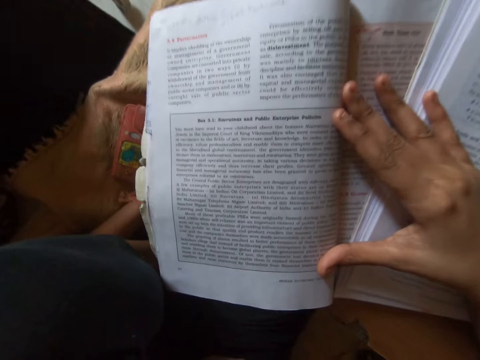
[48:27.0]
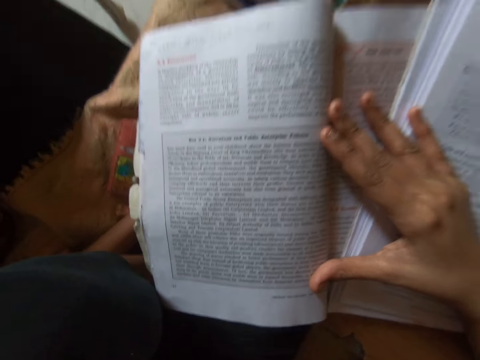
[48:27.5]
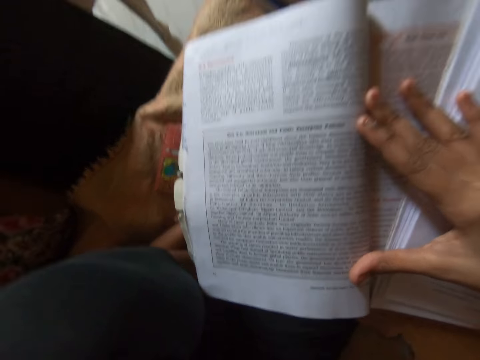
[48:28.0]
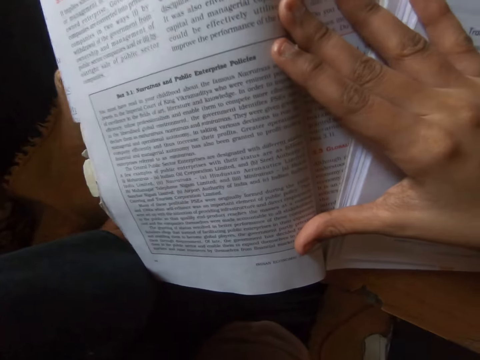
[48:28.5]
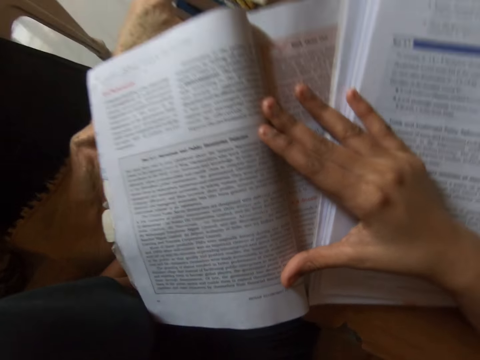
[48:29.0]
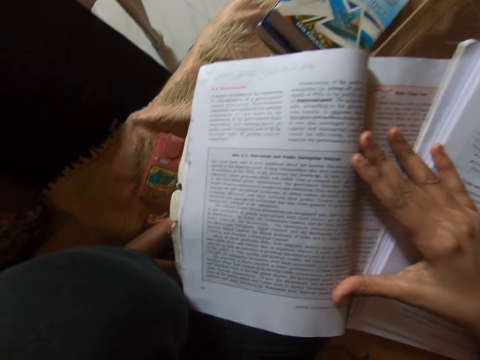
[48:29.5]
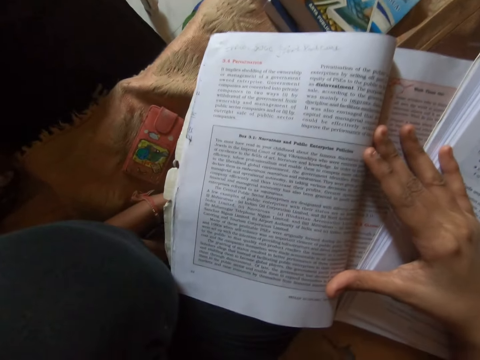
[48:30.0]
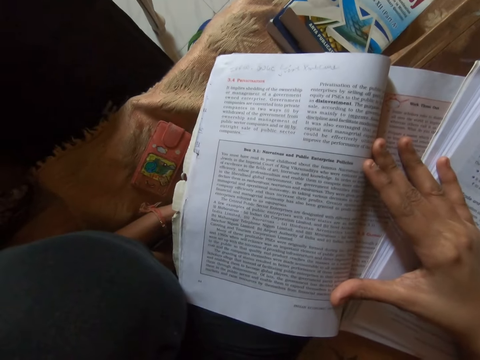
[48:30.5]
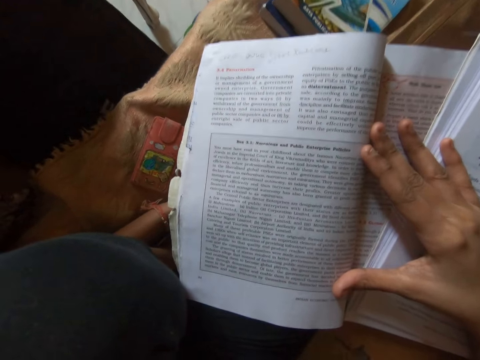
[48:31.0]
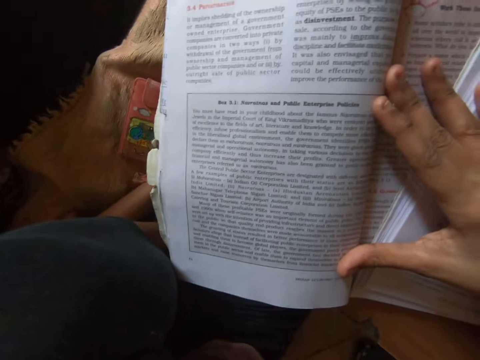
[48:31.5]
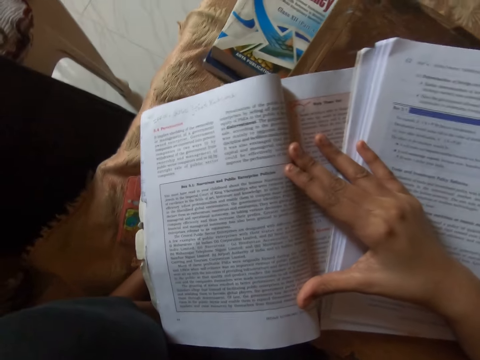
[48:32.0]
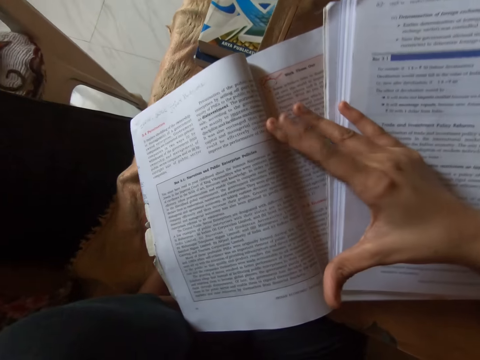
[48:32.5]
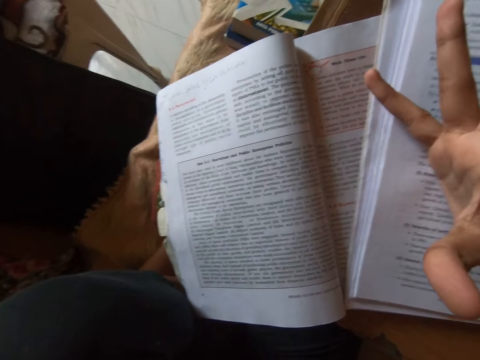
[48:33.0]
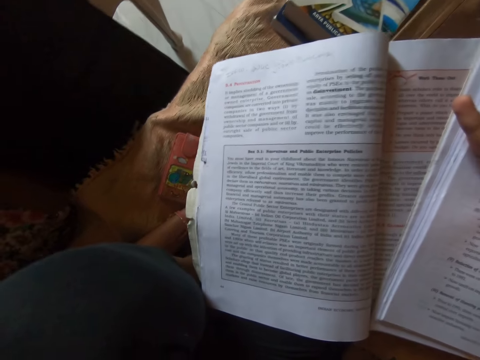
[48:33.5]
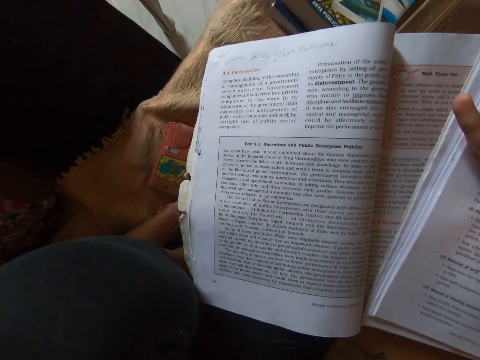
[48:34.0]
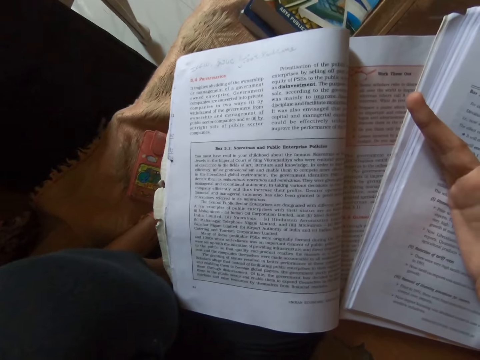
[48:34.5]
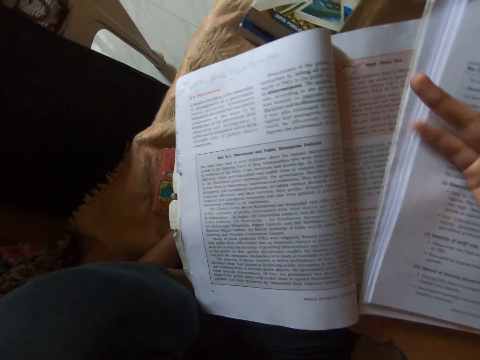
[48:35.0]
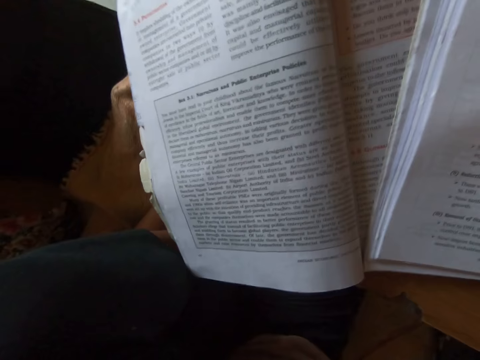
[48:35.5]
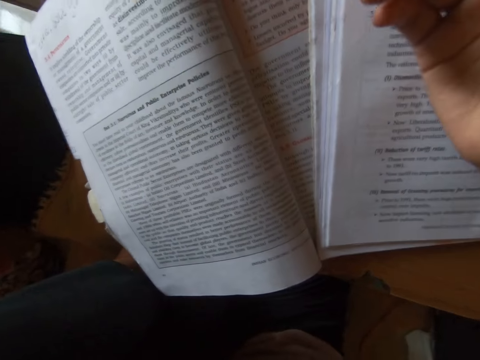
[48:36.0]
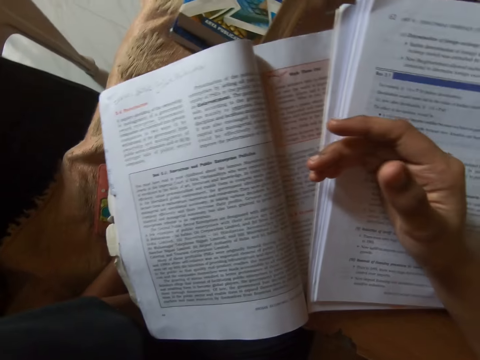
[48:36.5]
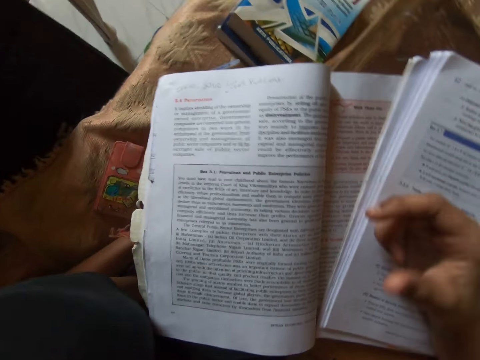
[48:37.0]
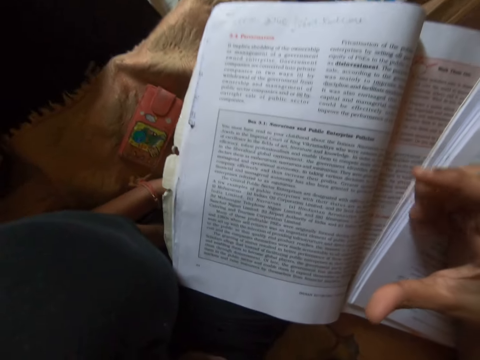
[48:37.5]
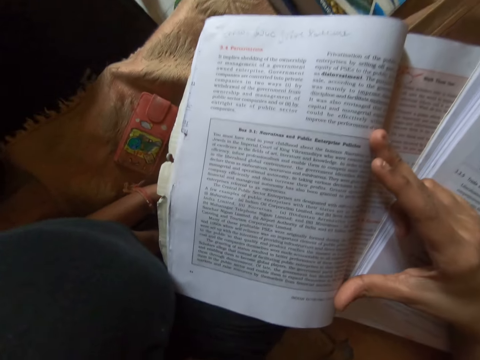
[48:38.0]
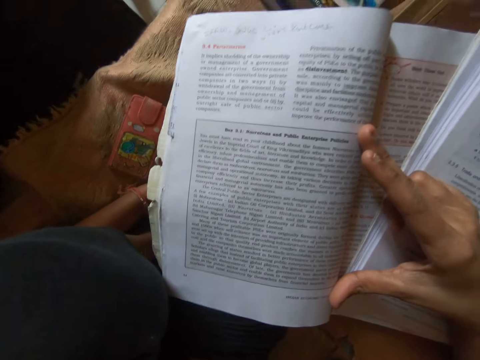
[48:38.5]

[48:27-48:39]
The camera wearer moves her hand.

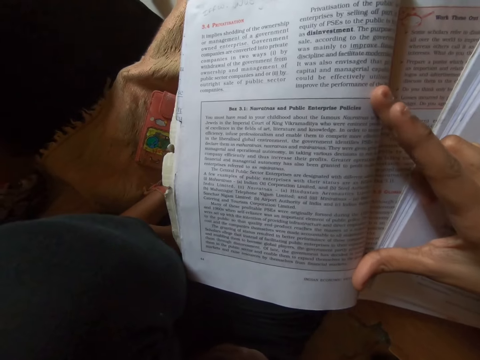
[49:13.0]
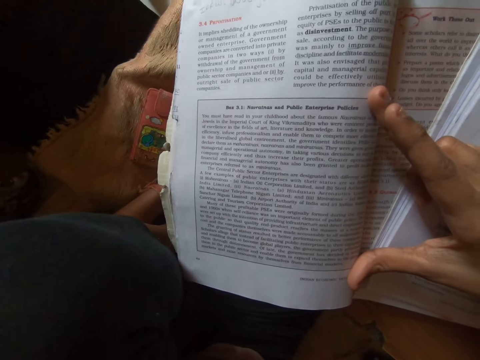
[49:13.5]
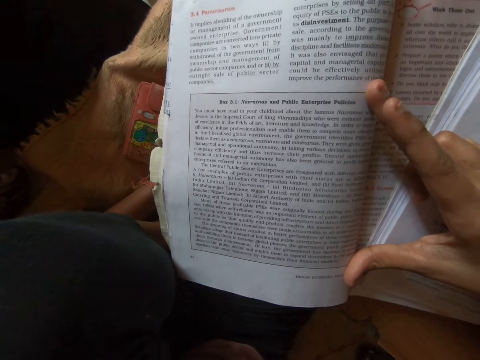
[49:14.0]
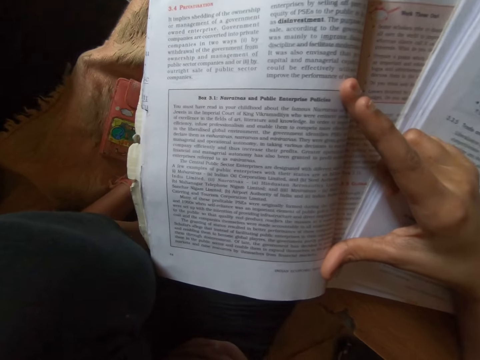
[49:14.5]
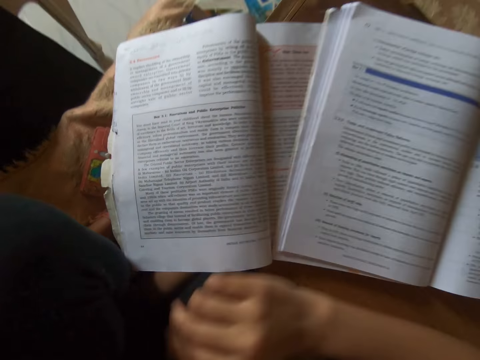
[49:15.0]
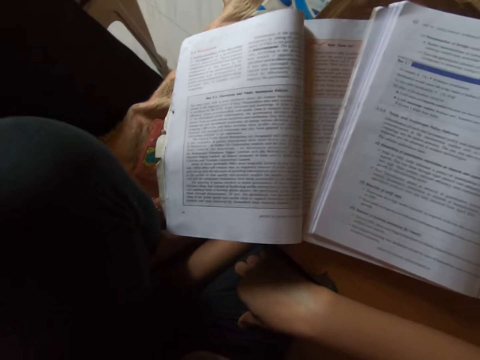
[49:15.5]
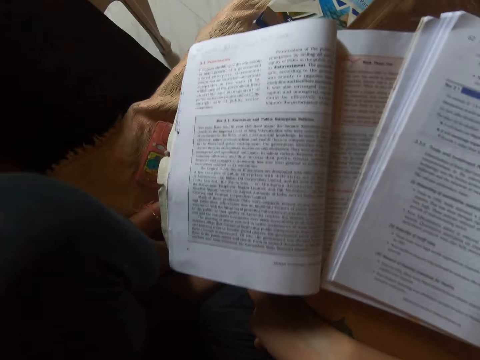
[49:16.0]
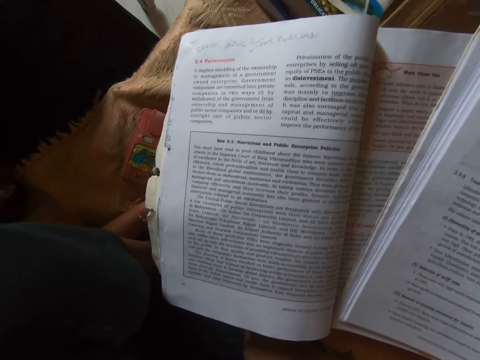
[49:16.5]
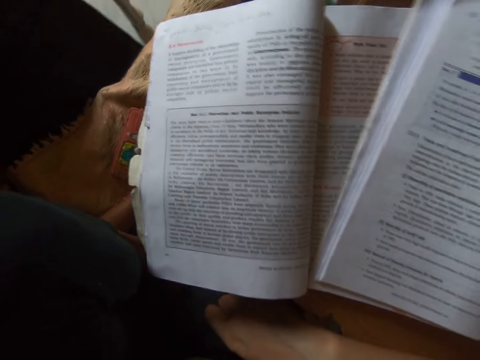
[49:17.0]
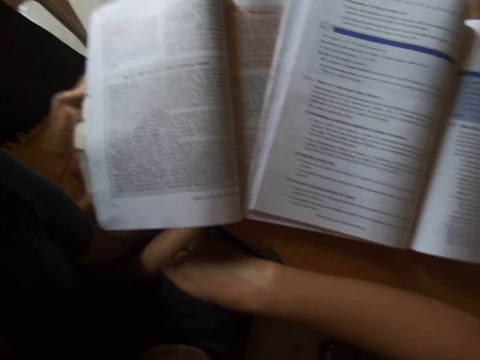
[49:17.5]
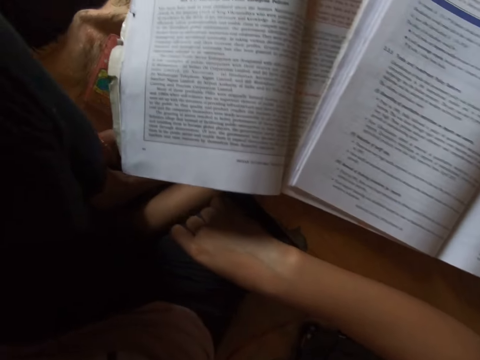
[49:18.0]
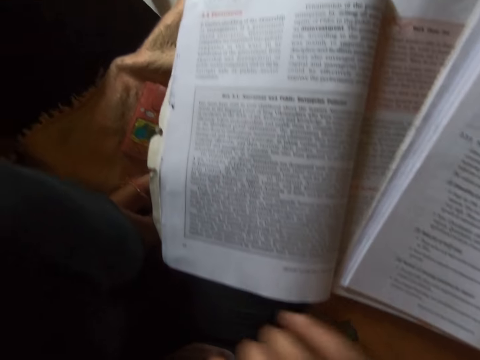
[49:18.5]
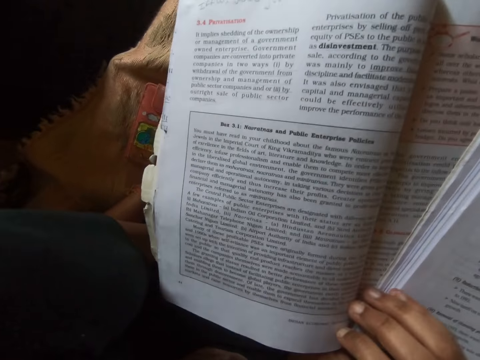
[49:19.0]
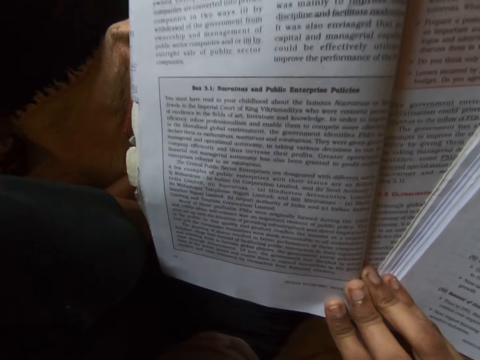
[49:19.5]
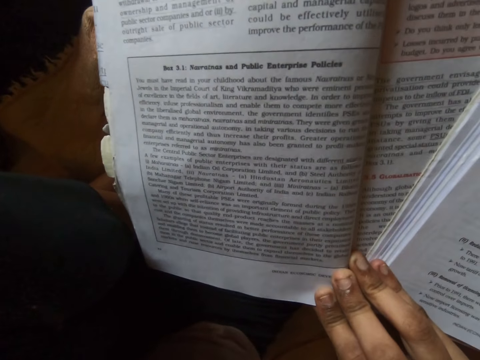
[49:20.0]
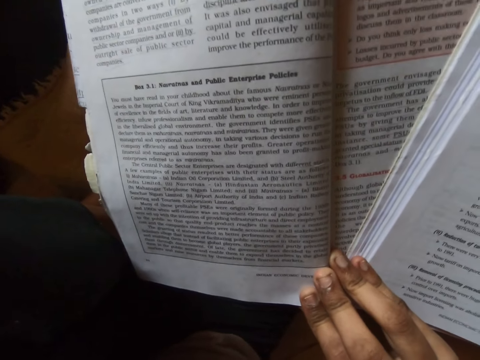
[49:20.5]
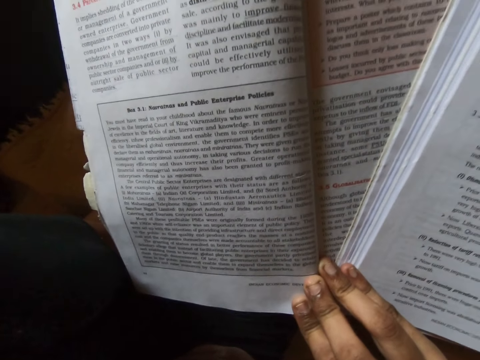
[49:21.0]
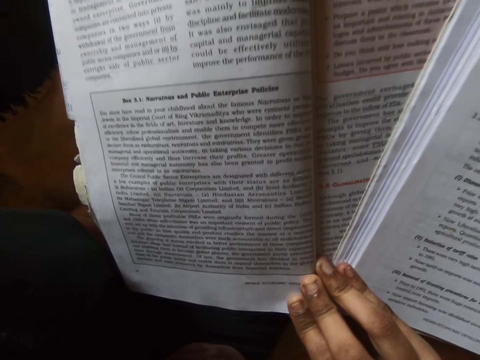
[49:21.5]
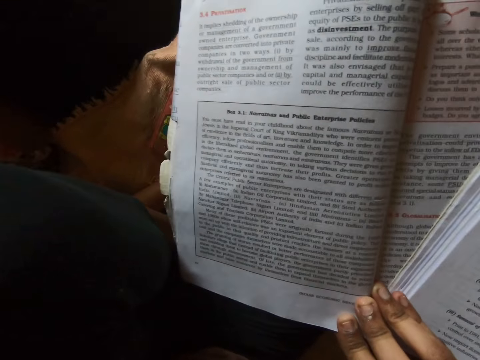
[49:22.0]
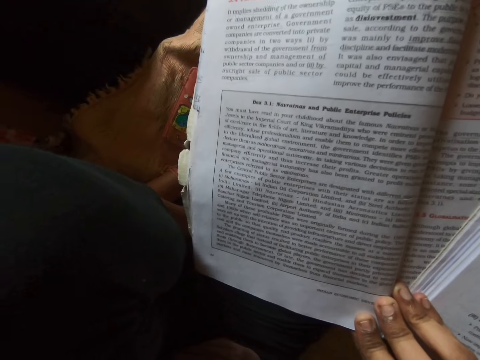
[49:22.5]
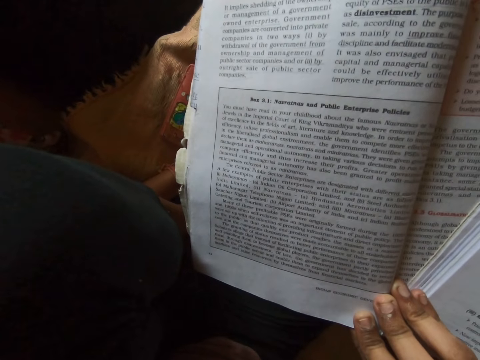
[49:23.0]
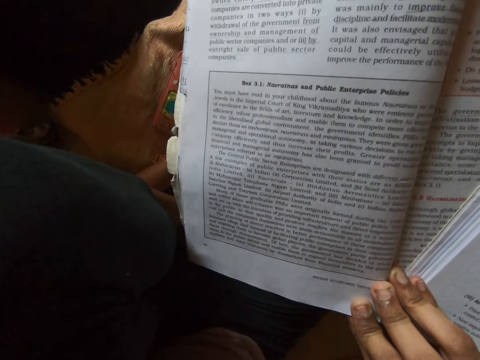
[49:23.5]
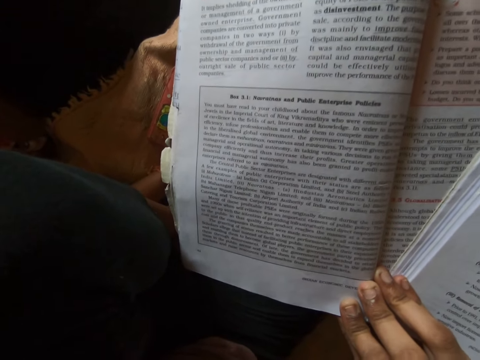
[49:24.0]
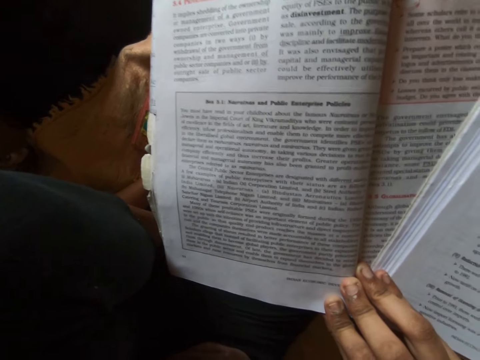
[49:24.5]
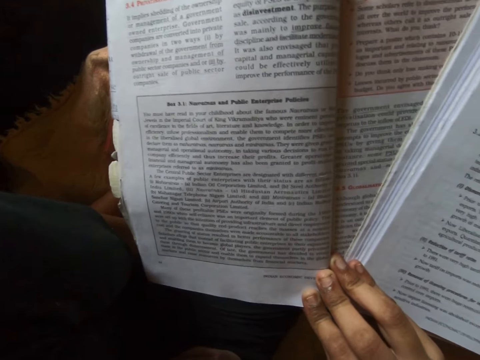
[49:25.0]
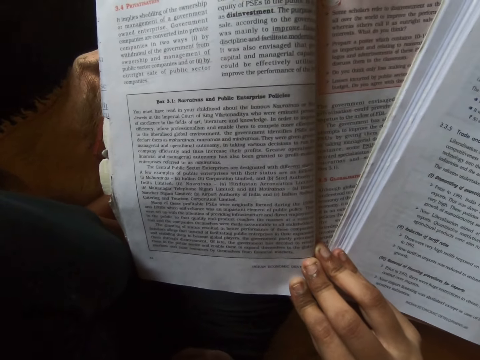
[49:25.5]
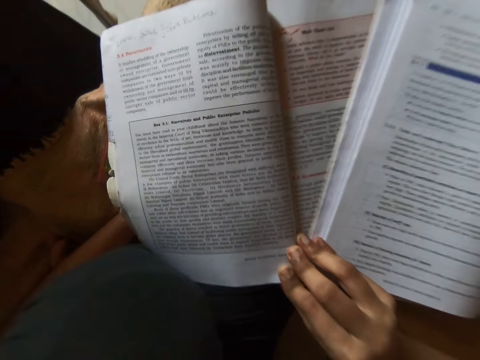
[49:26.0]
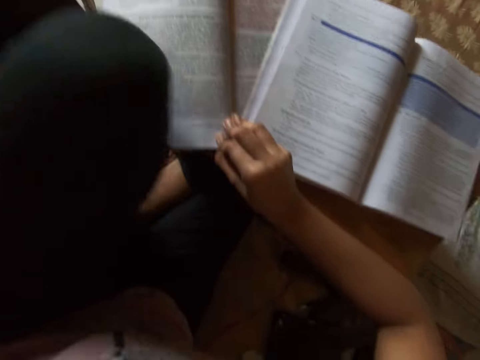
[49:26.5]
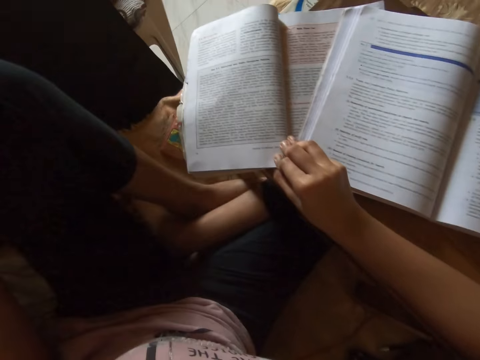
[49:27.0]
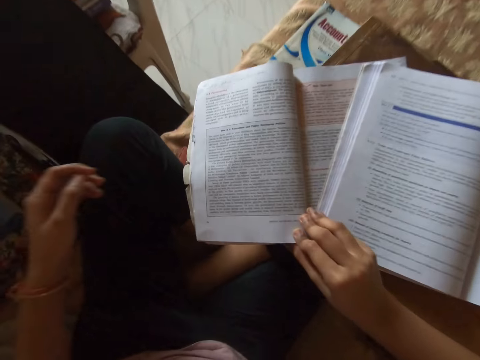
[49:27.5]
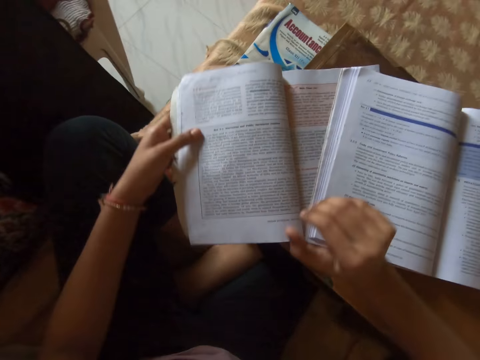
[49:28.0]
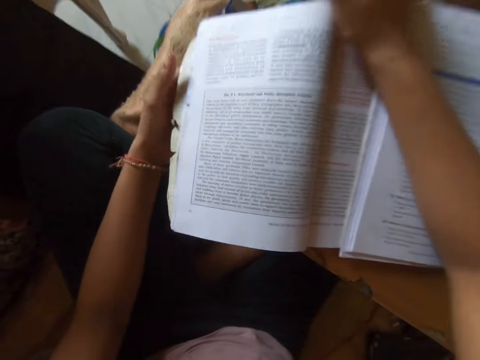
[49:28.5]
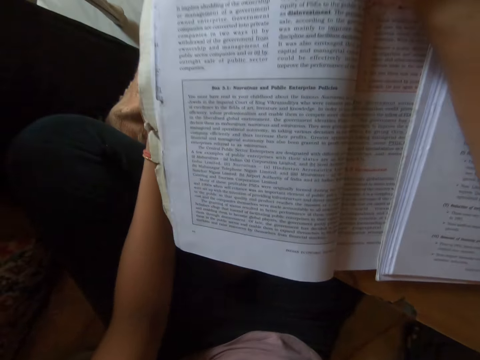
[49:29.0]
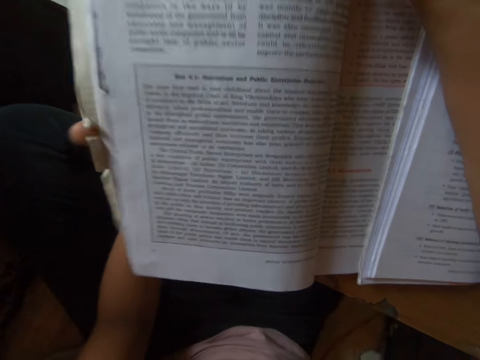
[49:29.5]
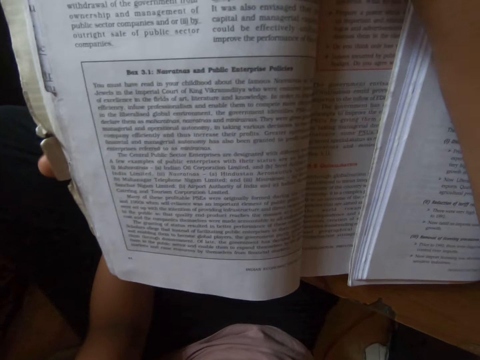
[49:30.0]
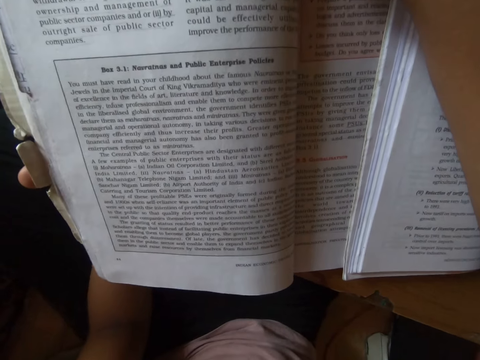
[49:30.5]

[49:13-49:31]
The camera wearer removes her hand from the textbook. She puts her hand on her leg. She reads from the textbook. She puts her hand on the textbook. She touches the book. She reads loud from the book. She moves her leg down. She adjusts the textbook with her left hand. She adjusts her right hand on the textbook. She reads from the textbook. She holds the book.
